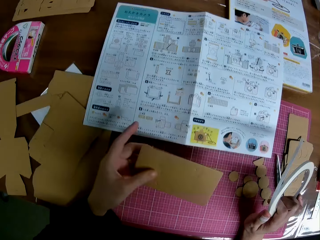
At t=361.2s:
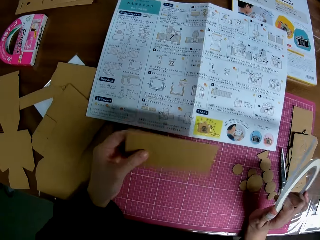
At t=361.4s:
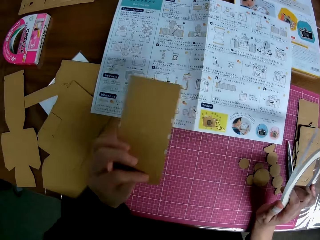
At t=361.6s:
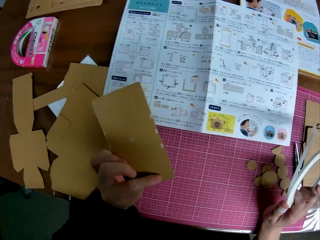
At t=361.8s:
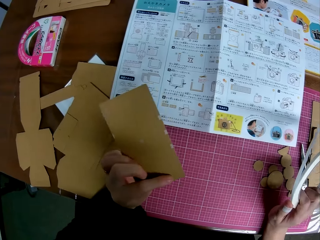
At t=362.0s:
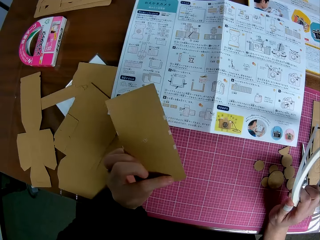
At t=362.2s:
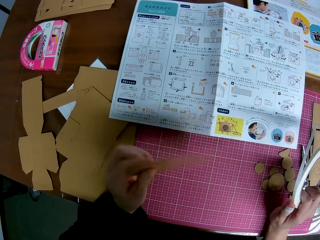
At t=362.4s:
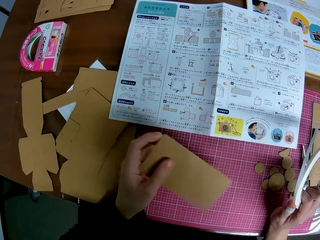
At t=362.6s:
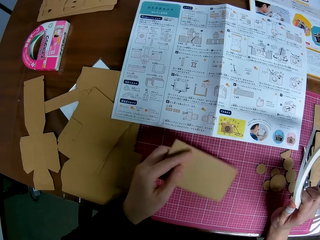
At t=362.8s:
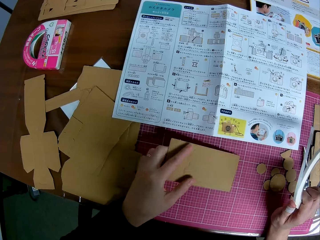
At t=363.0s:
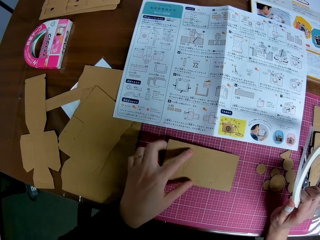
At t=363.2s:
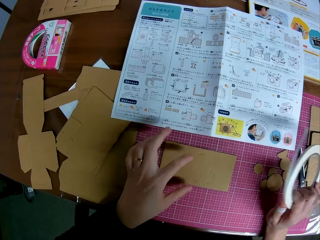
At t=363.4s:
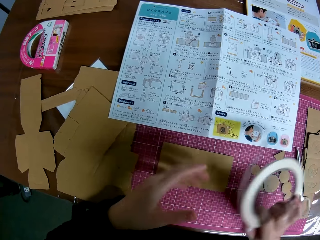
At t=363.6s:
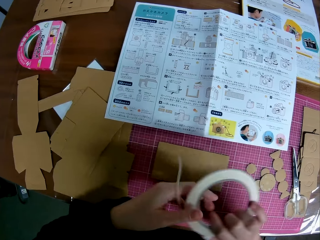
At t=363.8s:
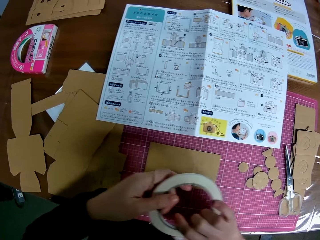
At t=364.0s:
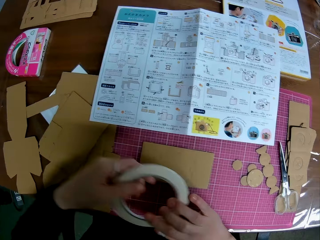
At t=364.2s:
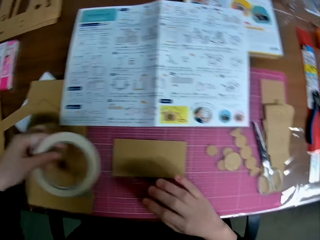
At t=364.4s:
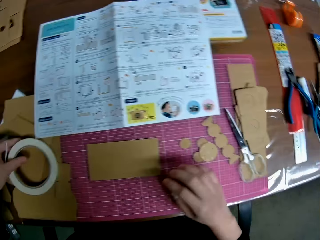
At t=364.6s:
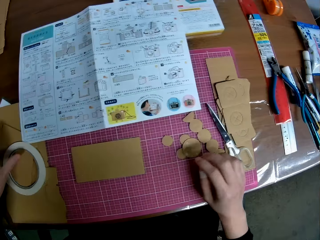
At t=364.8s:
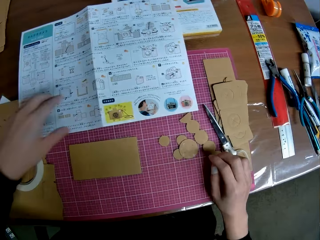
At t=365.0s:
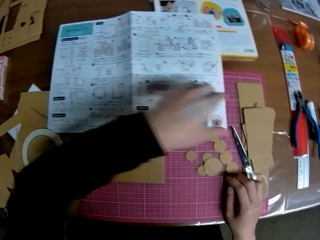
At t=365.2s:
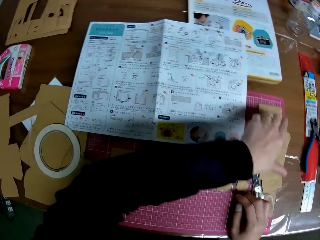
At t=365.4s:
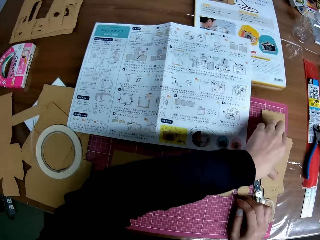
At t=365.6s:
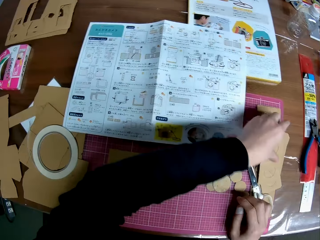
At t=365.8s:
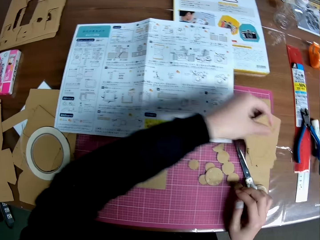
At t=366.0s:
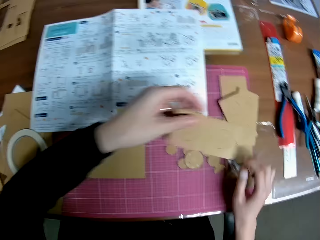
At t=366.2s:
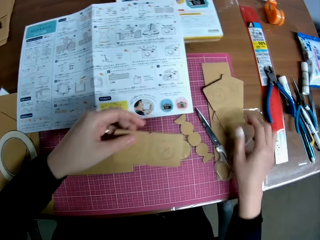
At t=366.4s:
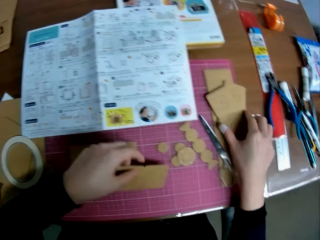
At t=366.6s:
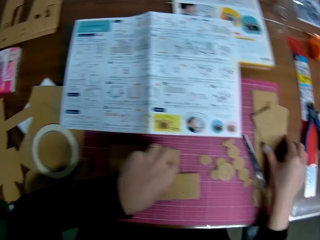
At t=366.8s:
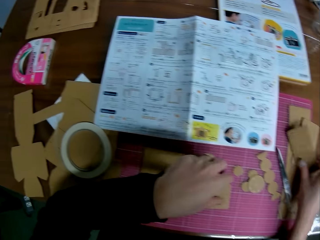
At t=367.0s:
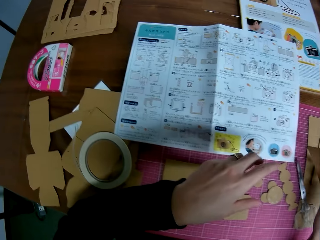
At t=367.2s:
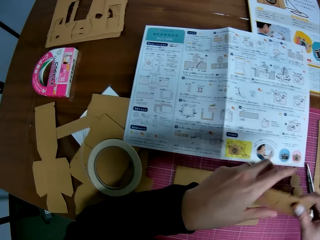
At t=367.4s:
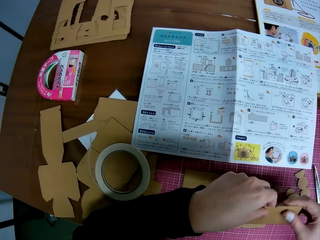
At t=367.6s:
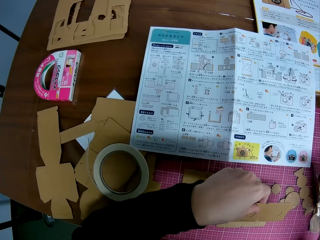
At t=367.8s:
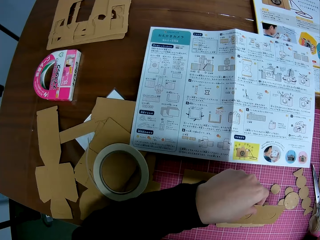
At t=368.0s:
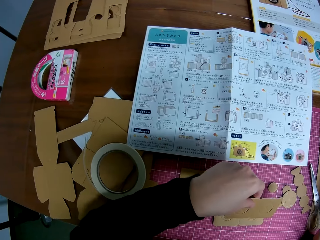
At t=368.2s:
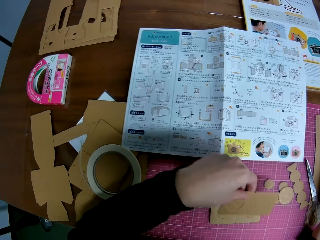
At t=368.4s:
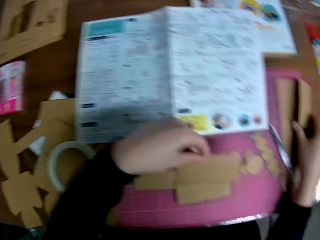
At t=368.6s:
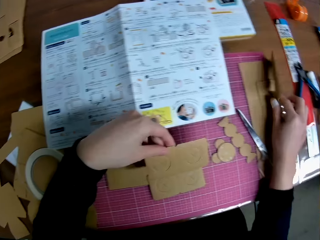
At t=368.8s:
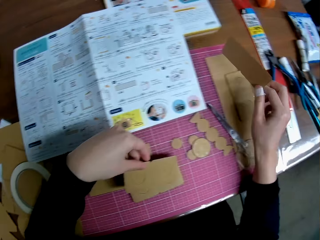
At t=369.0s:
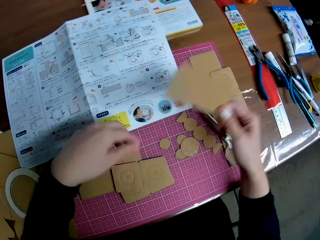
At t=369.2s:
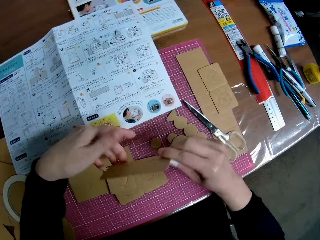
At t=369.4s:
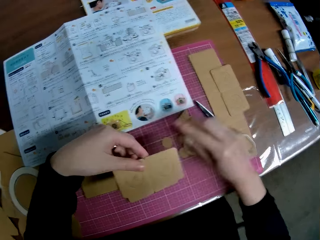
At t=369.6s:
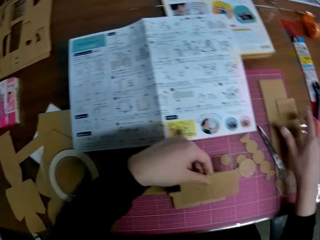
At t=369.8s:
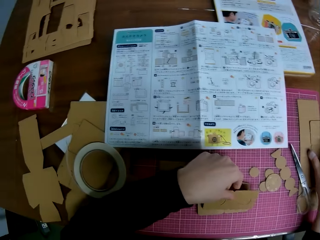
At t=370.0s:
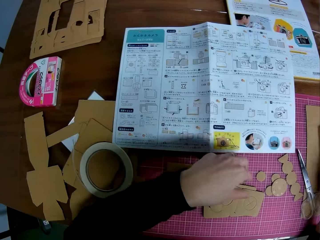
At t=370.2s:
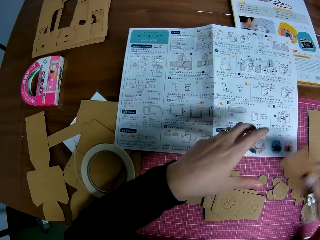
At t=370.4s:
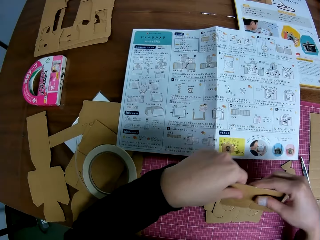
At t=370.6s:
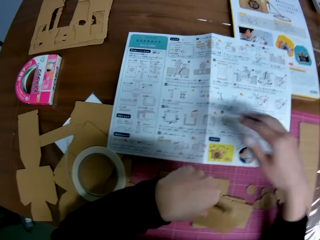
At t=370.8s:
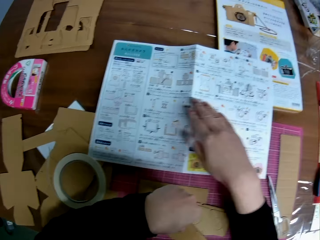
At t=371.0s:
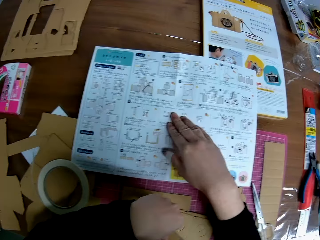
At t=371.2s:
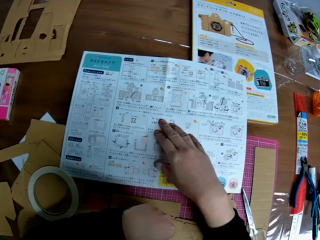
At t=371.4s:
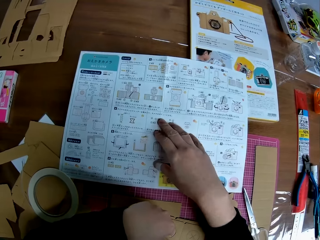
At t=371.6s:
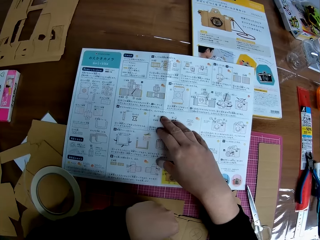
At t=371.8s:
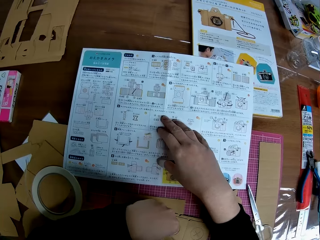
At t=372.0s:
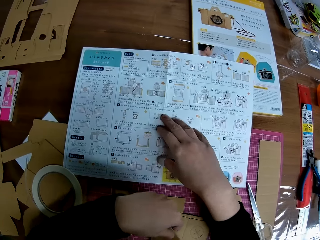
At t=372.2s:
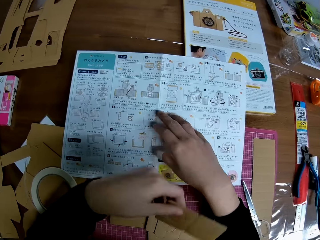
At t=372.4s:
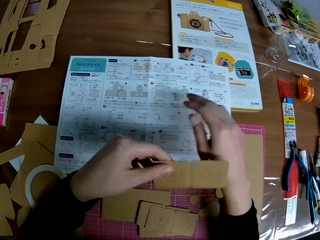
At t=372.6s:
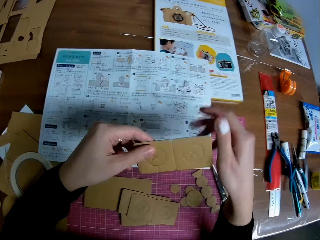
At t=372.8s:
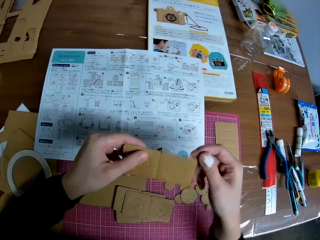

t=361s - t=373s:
The camera wearer picks up the carved shape on the table with his left hand. He turns the carved shape with his left hand. He drops the carved shape on the table. He picks up the cello tape. He passes the tape to his left hand. He drops the tape on the table. He picks up another carved shape on the table with his left hand. He drops the carved shape on the table. He picks up another carved shape on the table with his right hand. He passes the carved shape to his left hand. He picks up another carved shape on the table with his right hand. He drops the carved shape in his left hand on the table. He passes the carved shape to his left hand. He drops the carved shape in his left hand on the table. He picks up another carved shape on the table with his right hand. He passes the carved shape to his left hand. He places his right hand on the instruction manual.

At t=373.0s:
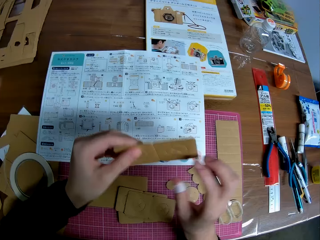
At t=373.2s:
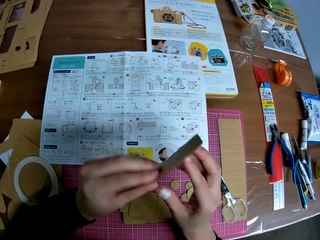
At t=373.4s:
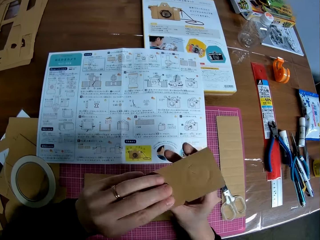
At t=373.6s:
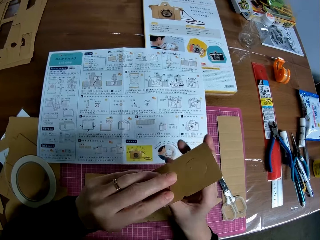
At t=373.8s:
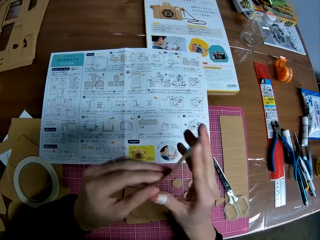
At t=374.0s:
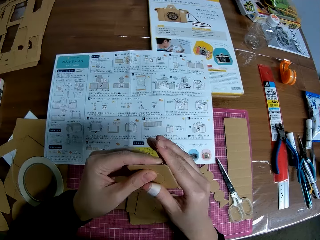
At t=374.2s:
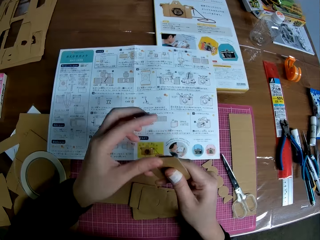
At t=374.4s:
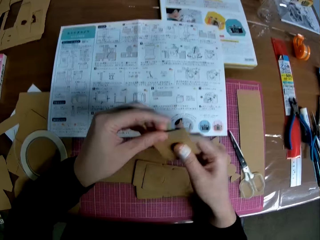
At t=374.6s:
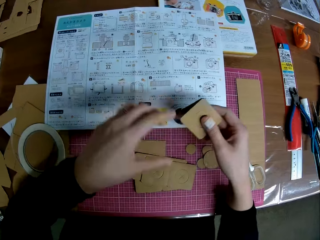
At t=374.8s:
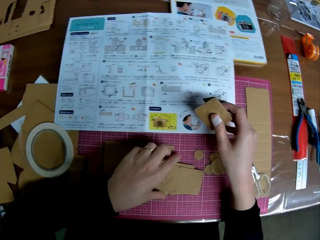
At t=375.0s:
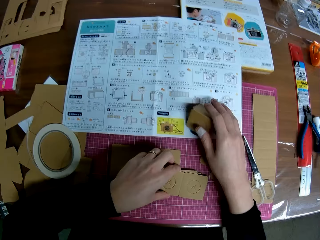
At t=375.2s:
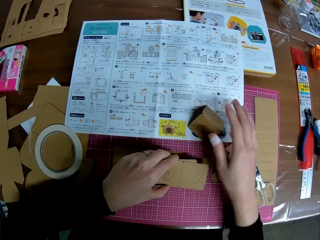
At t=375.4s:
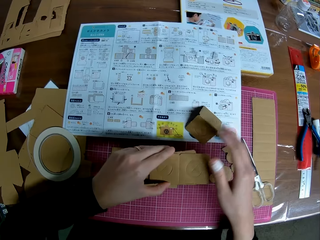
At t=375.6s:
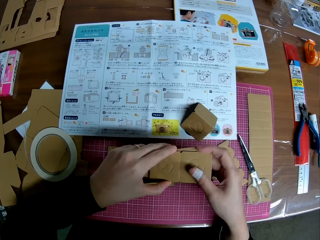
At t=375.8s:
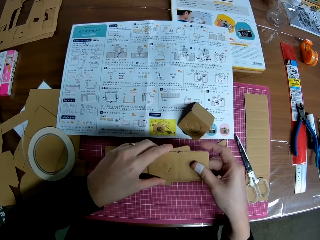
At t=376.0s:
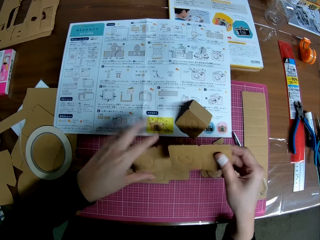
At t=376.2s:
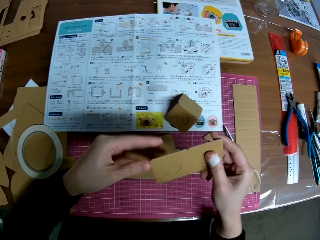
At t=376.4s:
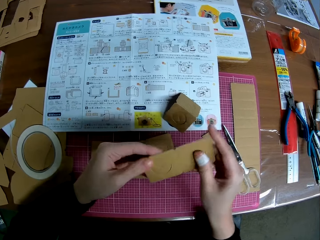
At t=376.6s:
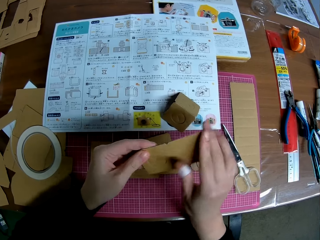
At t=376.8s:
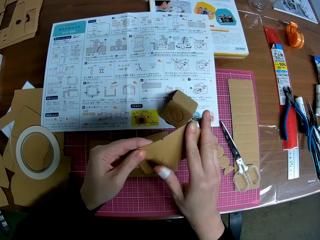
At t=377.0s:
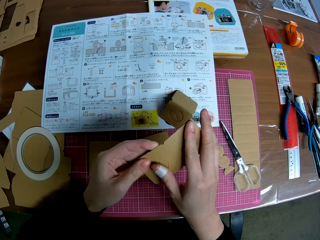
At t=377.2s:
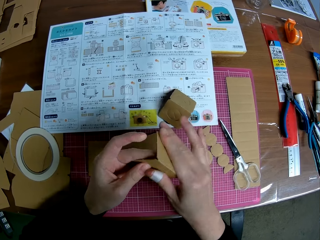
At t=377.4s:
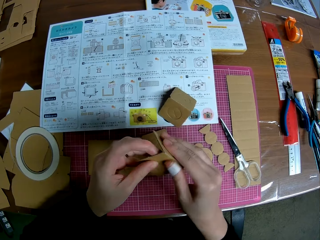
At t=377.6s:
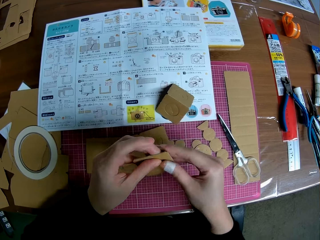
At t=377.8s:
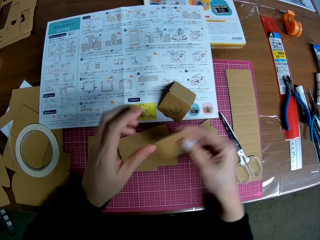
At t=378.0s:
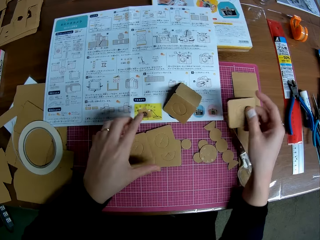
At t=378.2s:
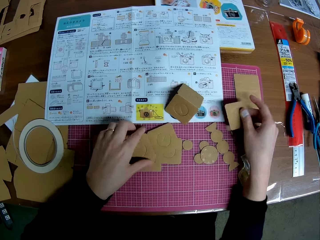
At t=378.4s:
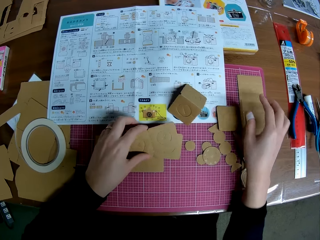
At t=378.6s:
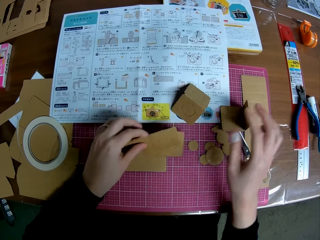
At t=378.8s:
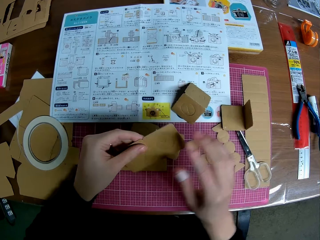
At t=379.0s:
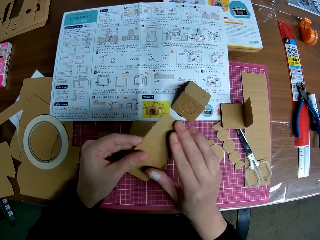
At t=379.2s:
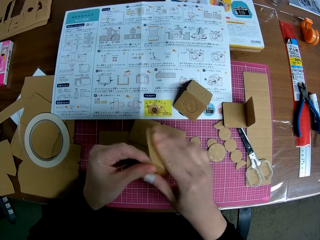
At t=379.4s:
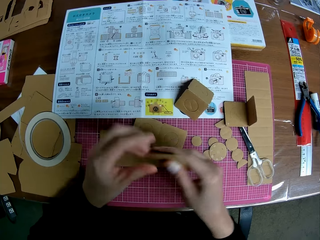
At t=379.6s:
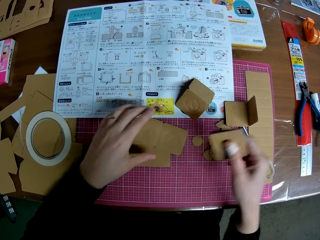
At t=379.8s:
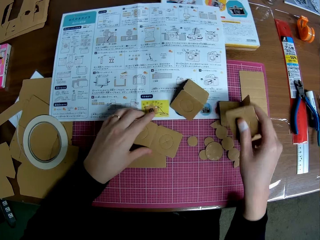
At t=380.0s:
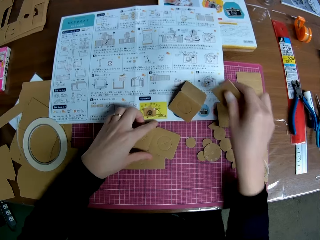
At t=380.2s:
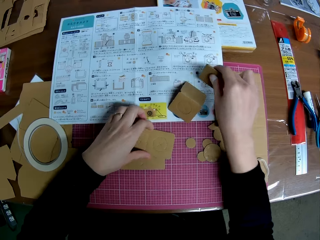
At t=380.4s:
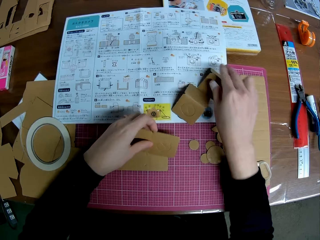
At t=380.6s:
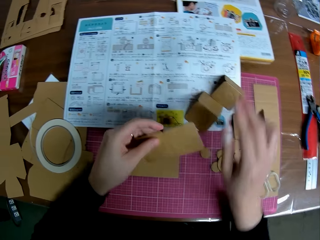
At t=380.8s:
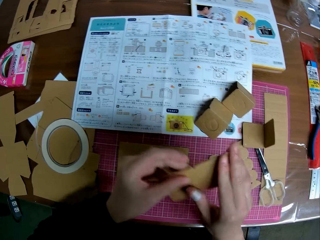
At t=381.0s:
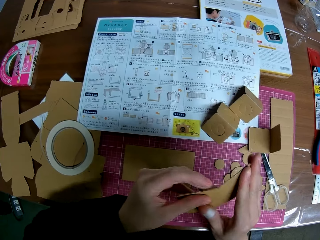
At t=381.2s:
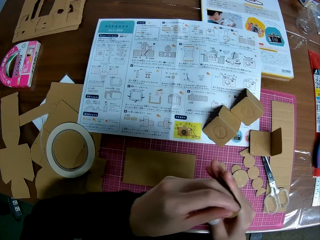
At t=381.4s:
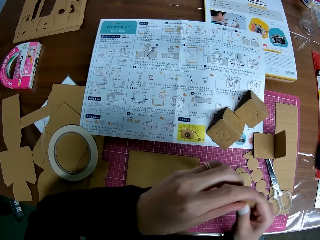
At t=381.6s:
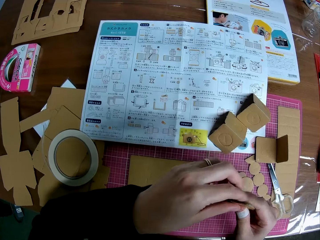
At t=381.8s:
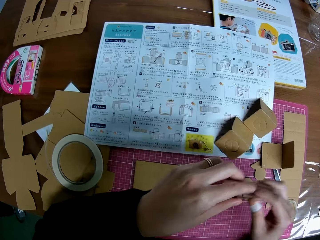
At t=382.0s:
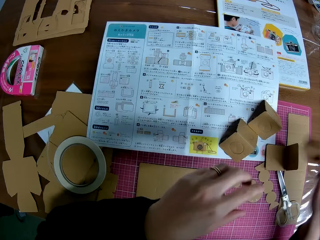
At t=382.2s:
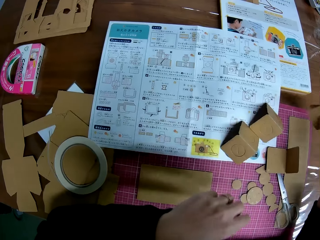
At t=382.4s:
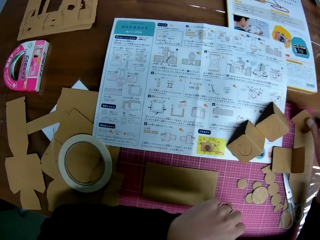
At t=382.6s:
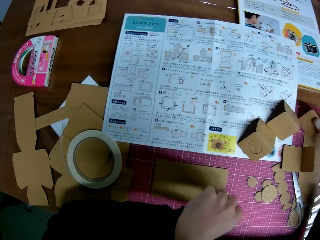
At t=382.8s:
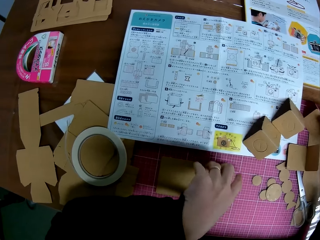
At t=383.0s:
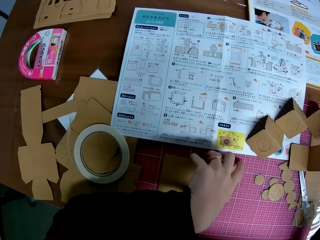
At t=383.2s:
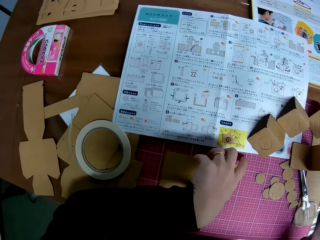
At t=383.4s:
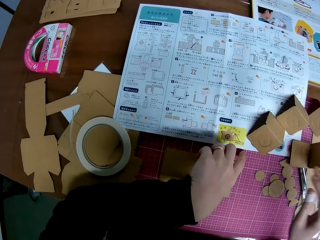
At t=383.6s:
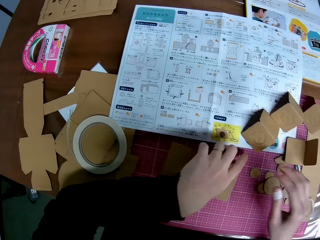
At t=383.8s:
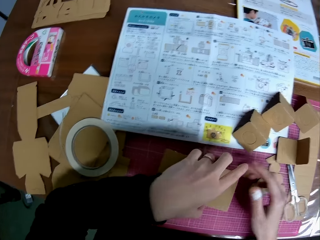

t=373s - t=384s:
The camera wearer folds the carved shape with both hands. He drops the carved shape on the table with his right hand and picks up two carved shapes on the table with his left hand. He removes a carved shape with his right hand. He folds the carved shape with both hands. He drops the carved shape on the table with his right hand. He picks up another carved shape on the table with his left hand. He folds the carved shape with both hands. He drops the carved shape on the table with his right hand. He picks up another carved shape on the table with his left hand. He folds the carved shape with both hands. He drops the carved shape on the table with his right hand.
